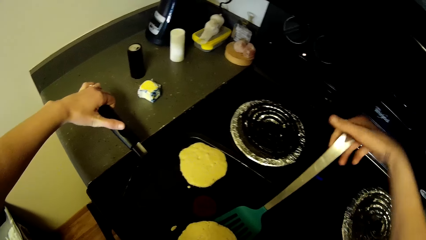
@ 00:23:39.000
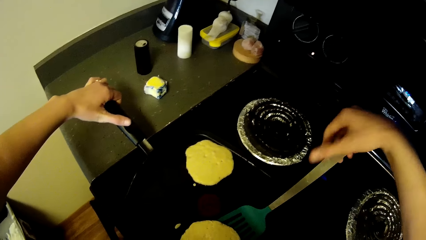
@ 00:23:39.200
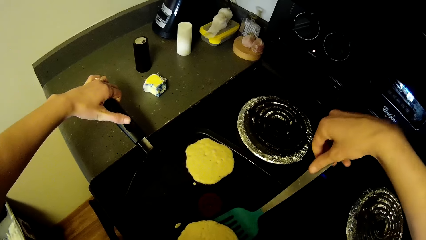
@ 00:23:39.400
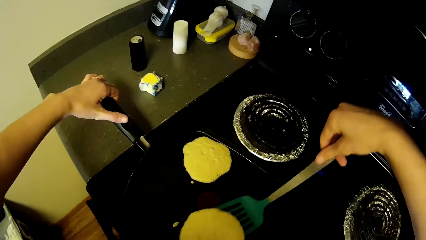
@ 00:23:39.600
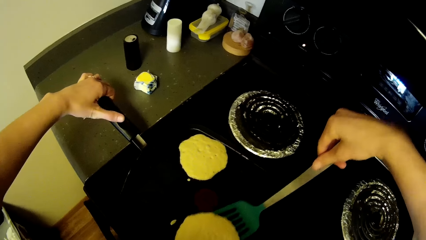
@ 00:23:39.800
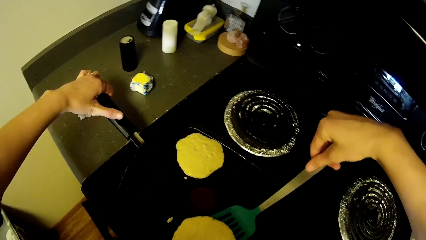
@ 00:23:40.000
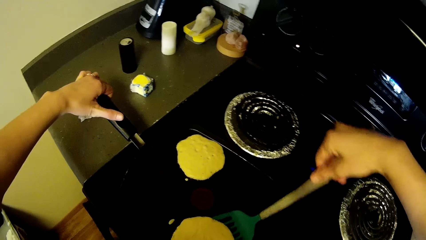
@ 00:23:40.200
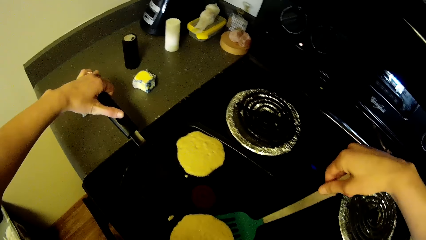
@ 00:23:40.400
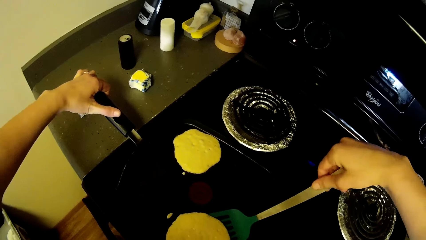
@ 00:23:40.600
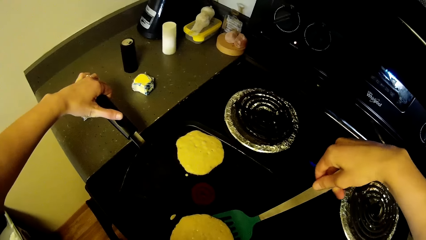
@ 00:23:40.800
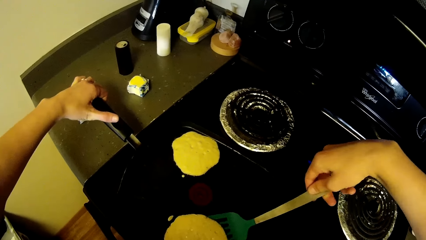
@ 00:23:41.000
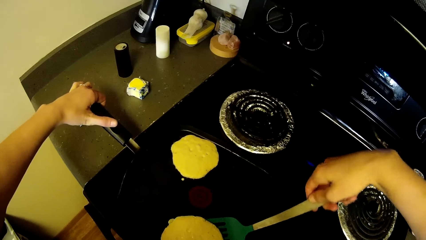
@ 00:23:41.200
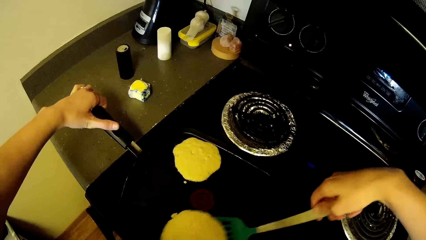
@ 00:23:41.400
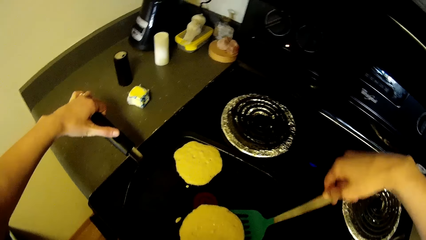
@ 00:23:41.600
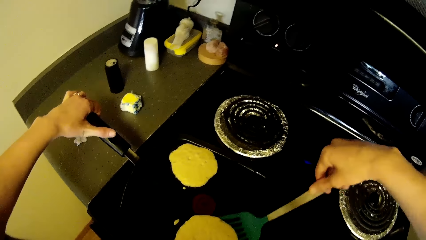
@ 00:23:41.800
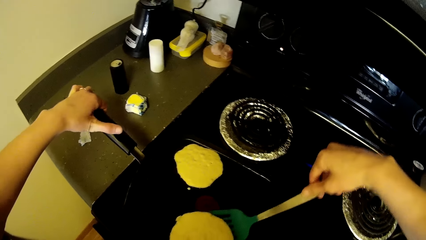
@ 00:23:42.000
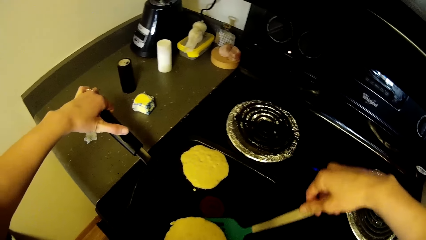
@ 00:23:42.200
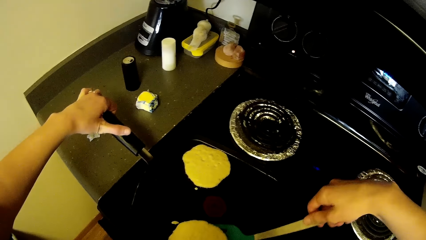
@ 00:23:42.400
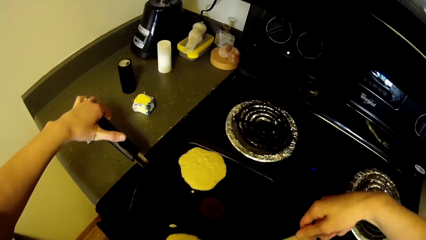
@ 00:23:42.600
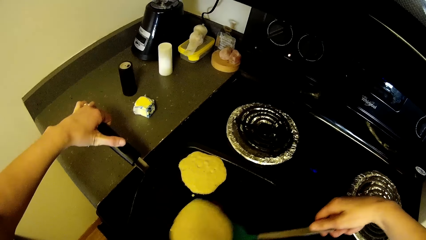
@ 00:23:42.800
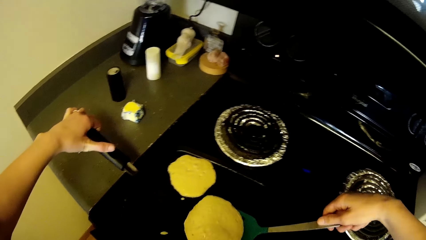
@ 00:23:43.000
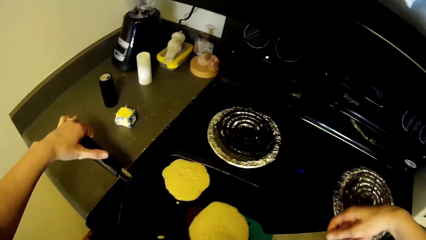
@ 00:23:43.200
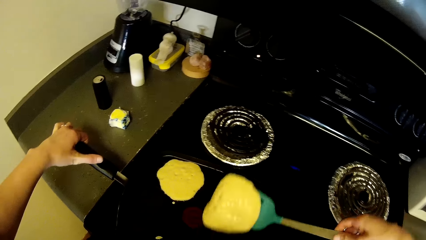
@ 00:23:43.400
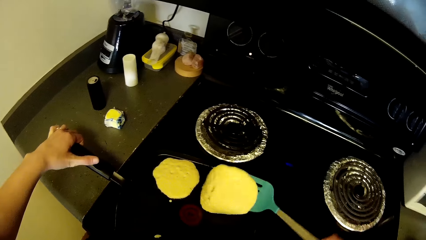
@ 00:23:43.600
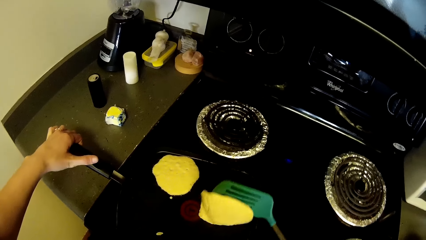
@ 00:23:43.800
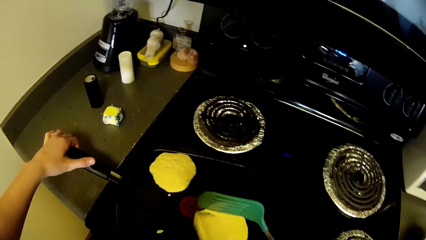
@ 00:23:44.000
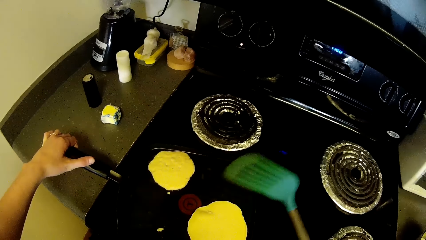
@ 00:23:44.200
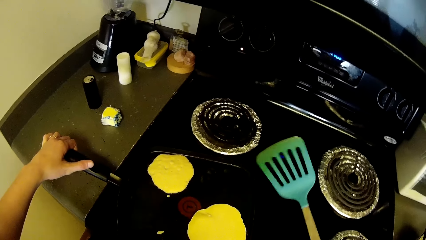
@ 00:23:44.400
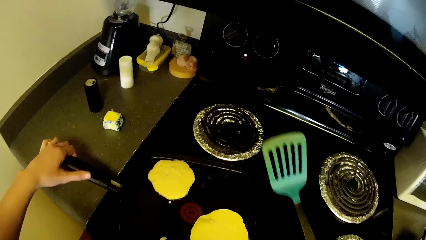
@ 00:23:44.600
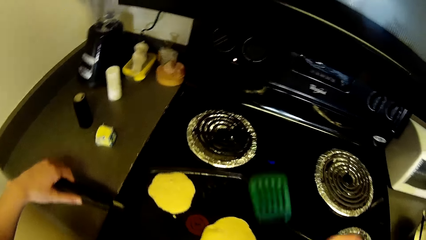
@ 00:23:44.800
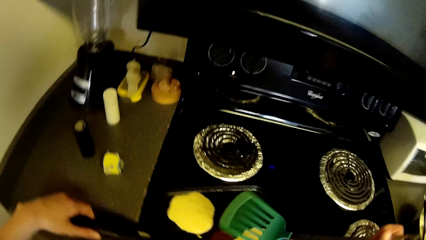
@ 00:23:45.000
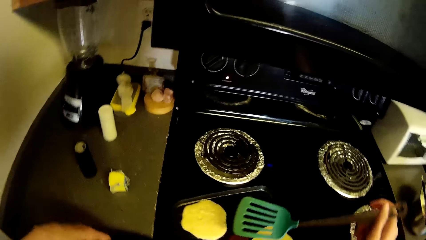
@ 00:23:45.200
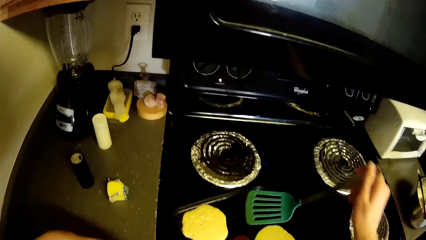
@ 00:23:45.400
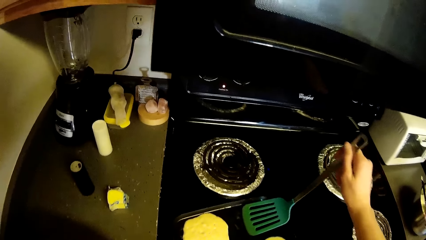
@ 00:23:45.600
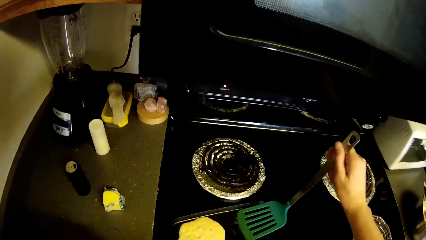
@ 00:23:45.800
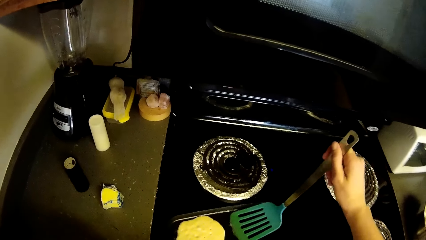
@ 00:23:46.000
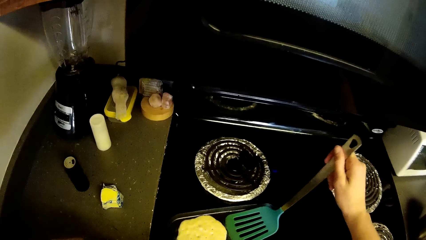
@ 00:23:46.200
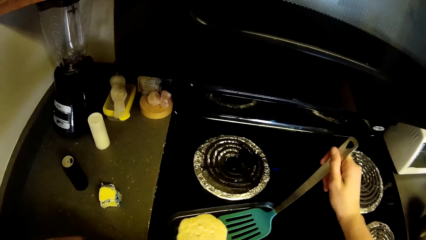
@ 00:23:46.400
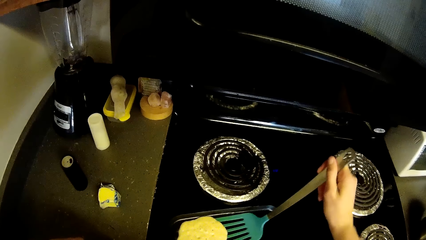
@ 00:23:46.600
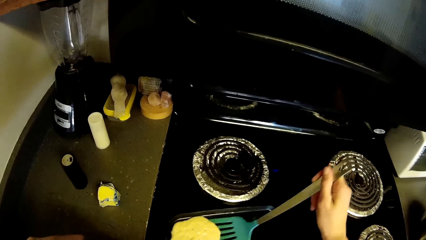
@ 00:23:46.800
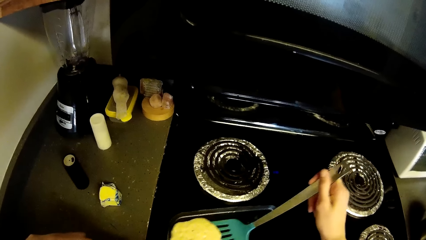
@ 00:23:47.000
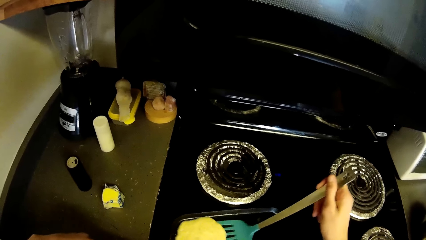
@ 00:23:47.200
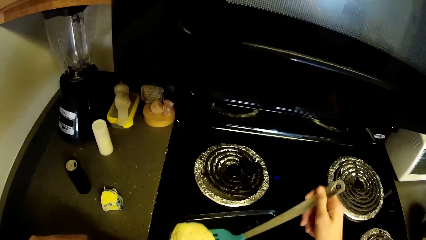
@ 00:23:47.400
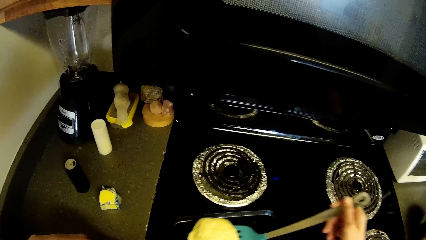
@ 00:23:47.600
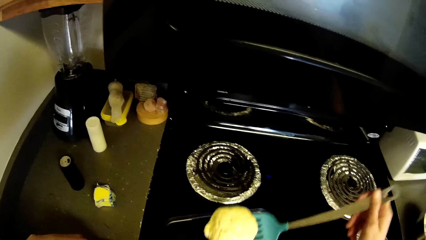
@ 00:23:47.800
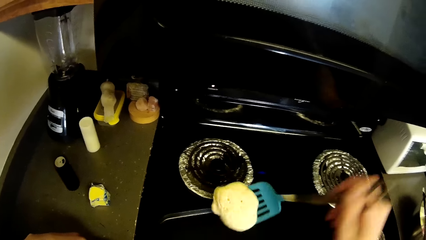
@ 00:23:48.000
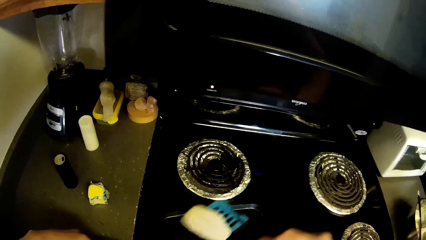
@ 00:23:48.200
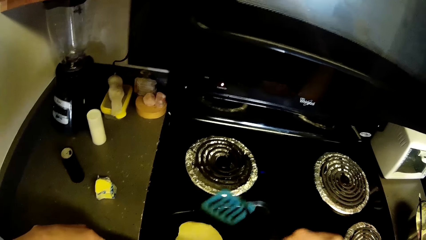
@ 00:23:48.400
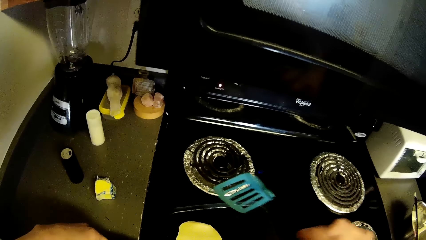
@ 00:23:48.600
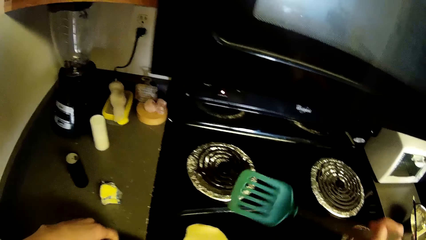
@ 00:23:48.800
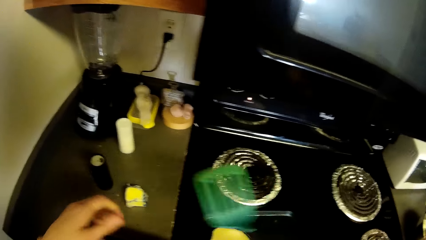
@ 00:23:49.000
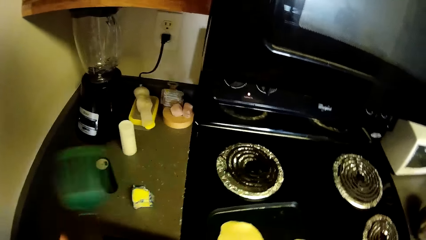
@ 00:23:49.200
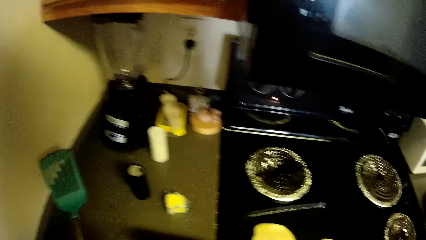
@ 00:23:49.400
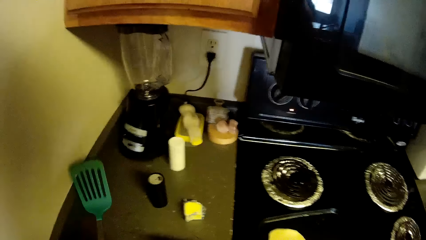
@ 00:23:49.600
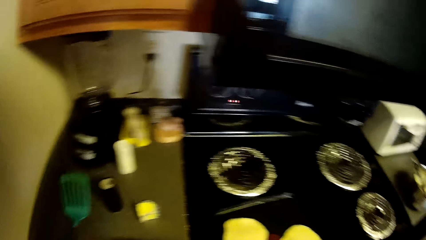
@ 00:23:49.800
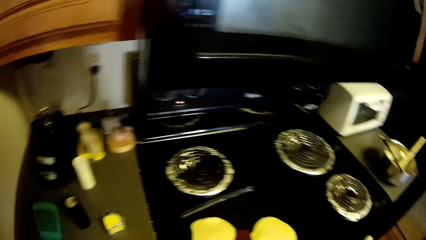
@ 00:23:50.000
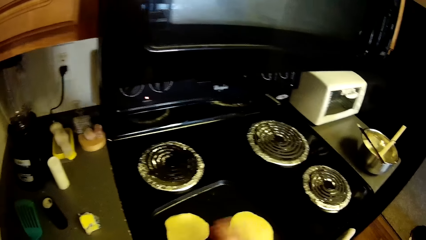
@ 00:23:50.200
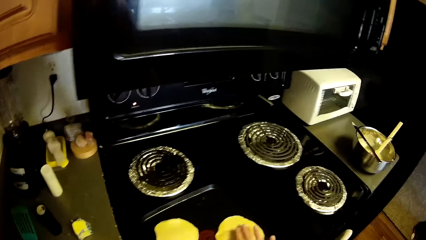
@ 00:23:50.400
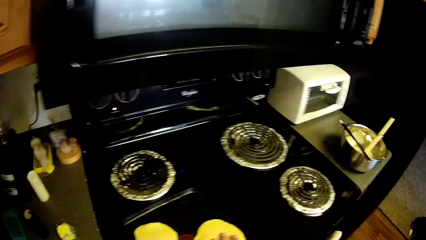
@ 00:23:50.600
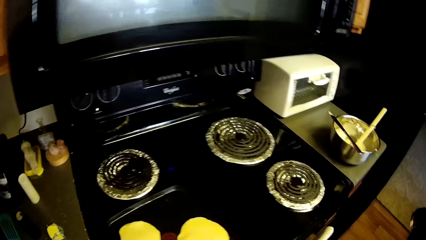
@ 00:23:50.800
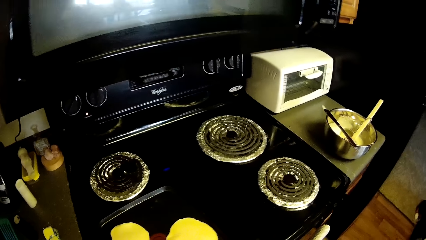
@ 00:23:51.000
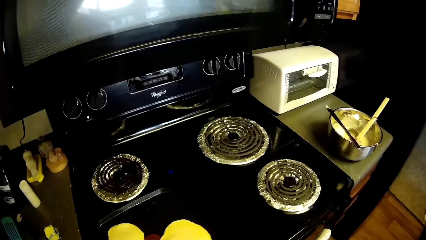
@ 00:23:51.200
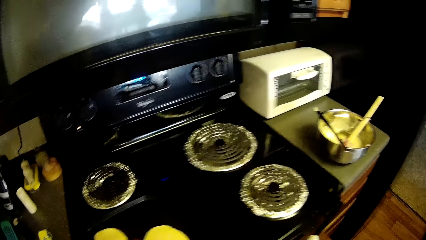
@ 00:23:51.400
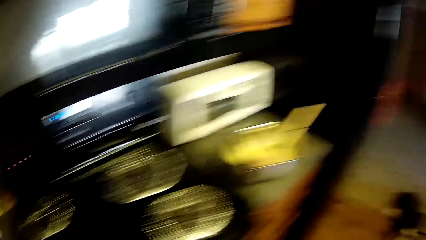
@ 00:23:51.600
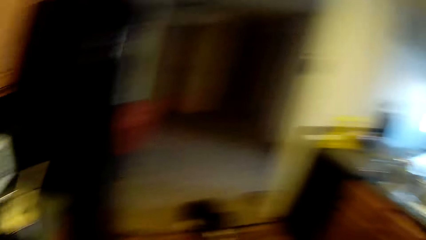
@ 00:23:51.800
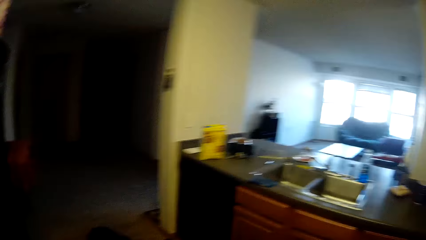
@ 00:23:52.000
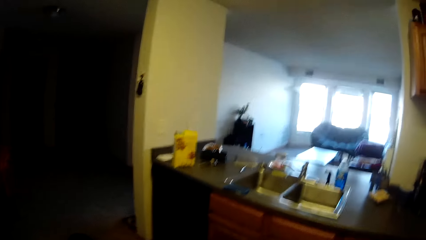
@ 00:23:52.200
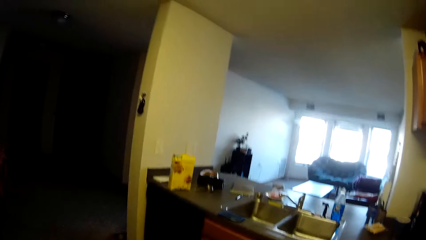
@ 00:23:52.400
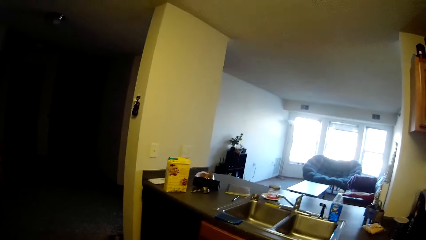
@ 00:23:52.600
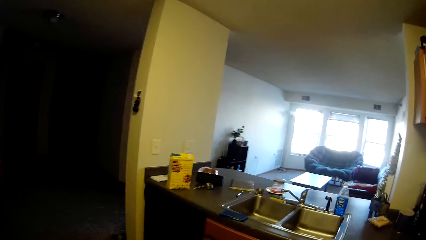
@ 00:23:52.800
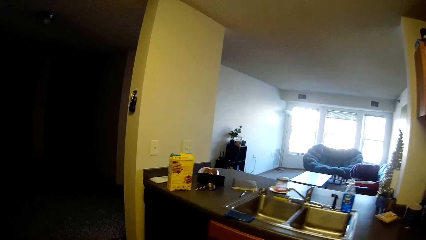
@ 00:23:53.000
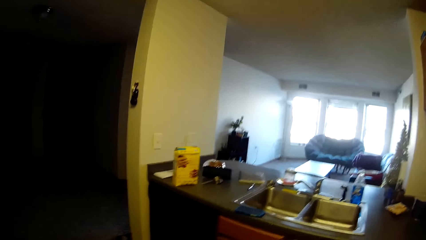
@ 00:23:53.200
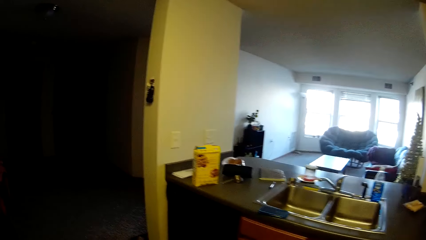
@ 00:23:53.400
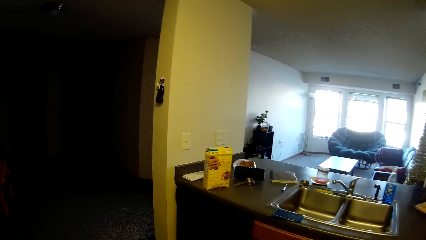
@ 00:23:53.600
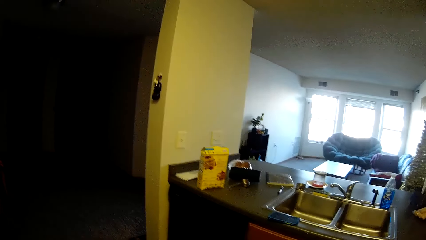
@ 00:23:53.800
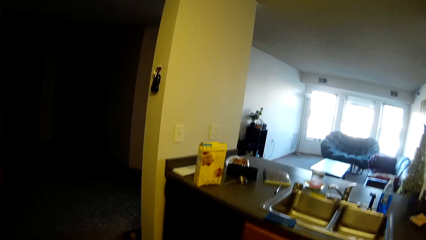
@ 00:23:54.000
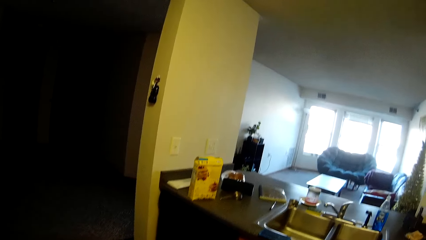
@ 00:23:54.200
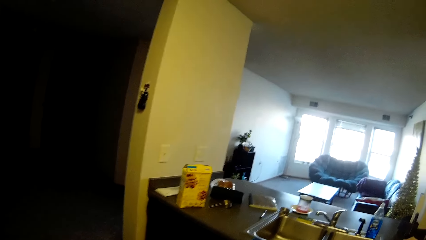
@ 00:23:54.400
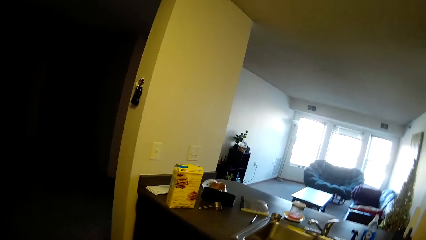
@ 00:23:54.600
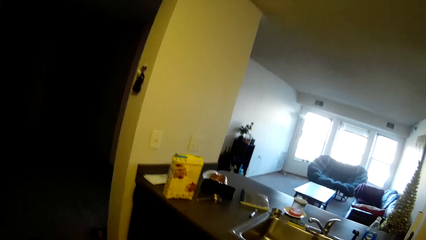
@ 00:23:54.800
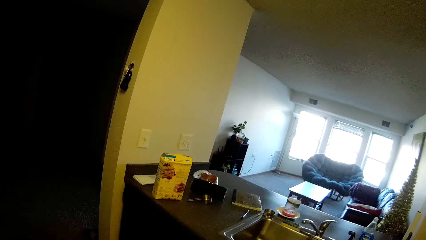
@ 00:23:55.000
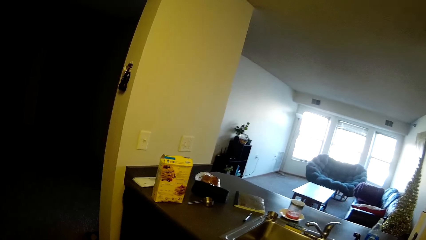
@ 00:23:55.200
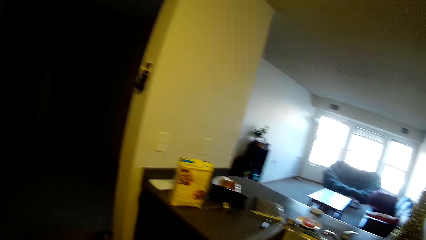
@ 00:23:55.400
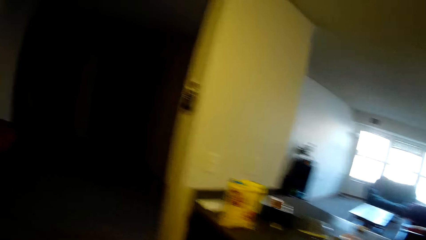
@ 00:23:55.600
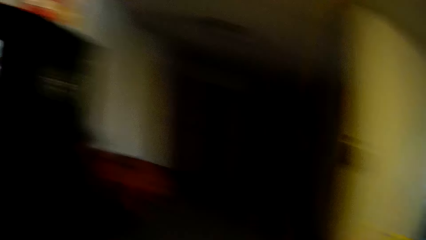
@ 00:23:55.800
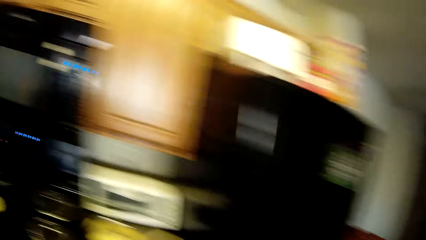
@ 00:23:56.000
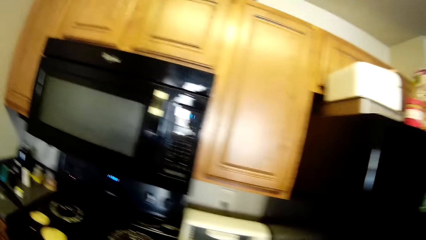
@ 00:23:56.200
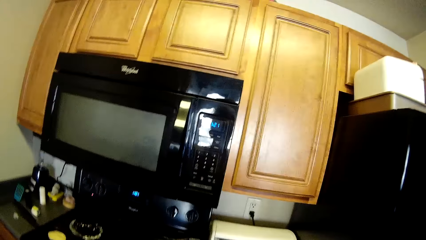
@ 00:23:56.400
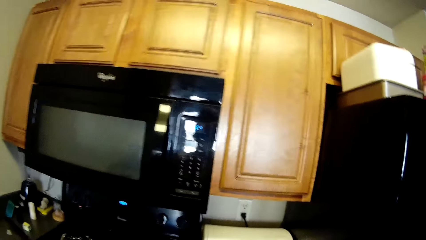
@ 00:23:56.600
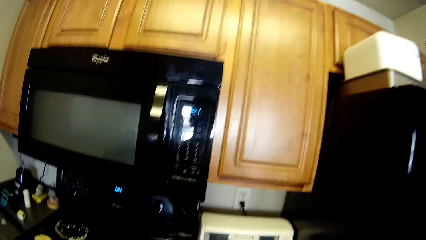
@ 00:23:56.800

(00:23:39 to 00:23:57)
The camera wearer turns the pancake around. She scrapes the second pancake off the crepe pan. She turns the pancake around. She passes the slotted turner to her left hand. She touches the cheese in the pan. She drops the slotted turner on the slab. She looks towards the sitting area. She turns around.
